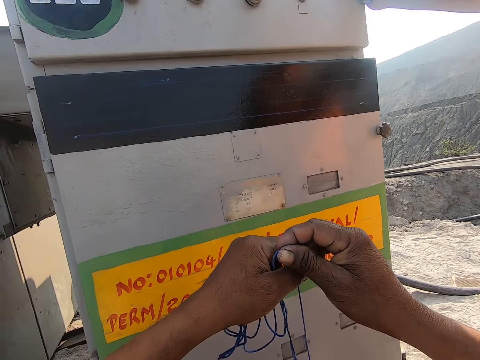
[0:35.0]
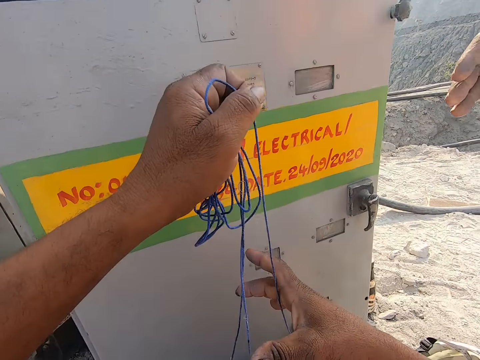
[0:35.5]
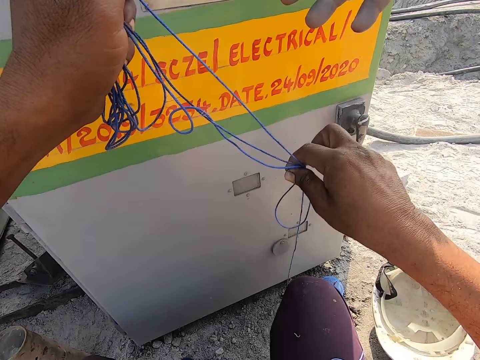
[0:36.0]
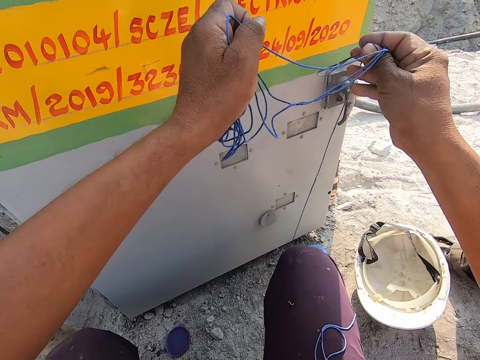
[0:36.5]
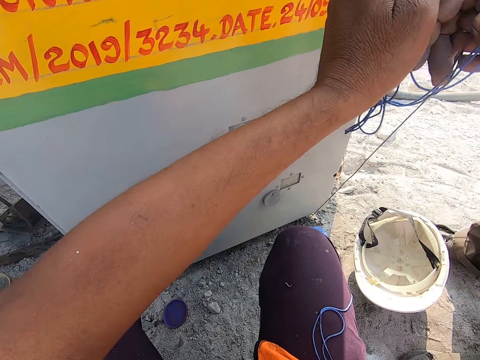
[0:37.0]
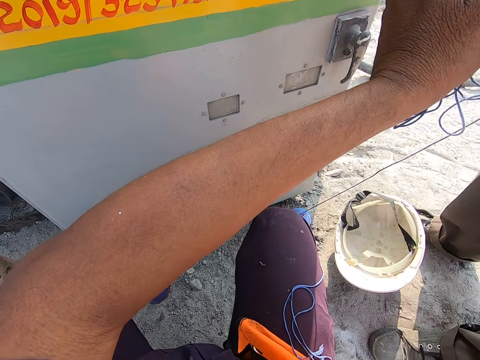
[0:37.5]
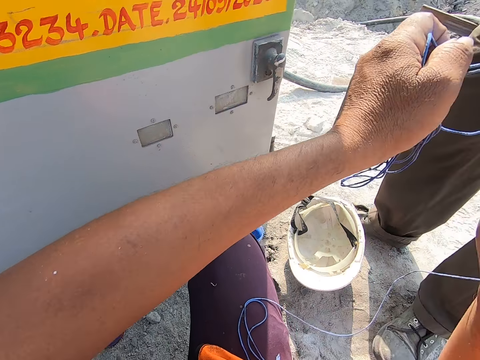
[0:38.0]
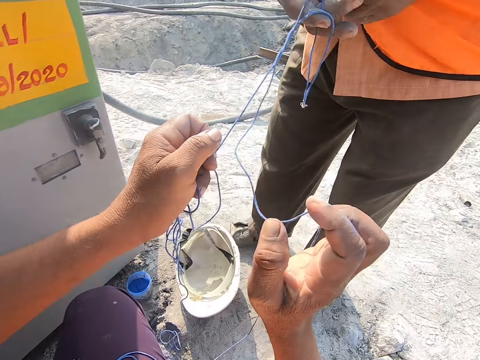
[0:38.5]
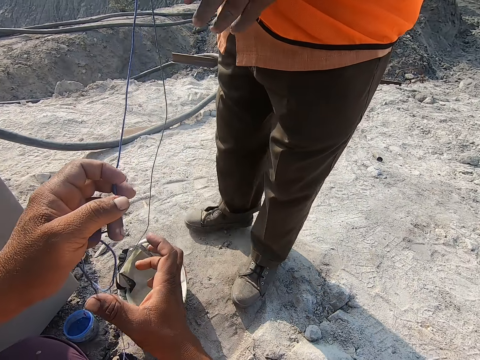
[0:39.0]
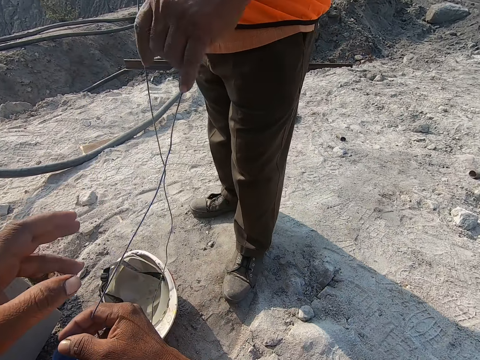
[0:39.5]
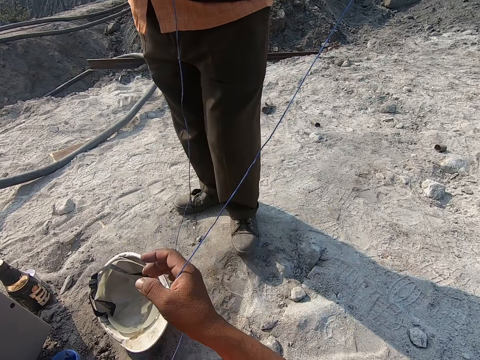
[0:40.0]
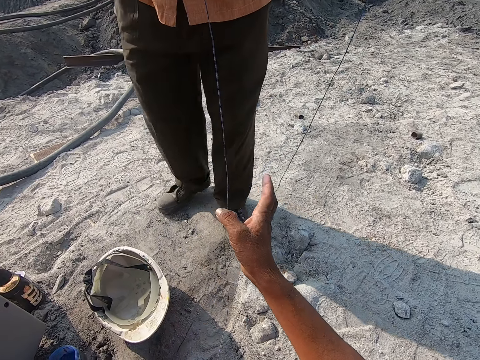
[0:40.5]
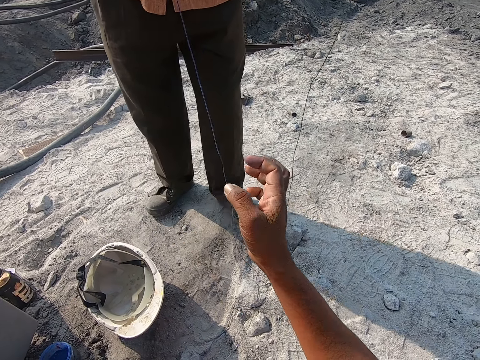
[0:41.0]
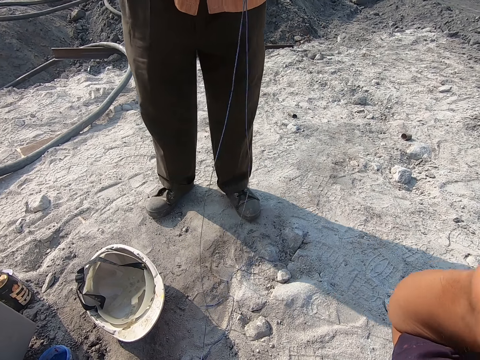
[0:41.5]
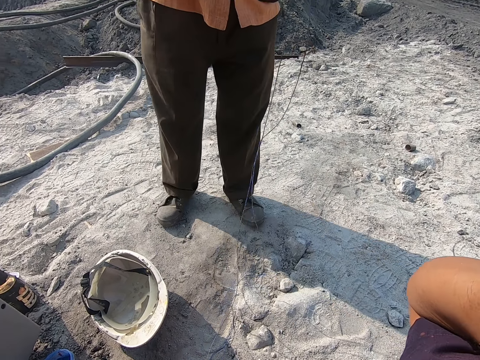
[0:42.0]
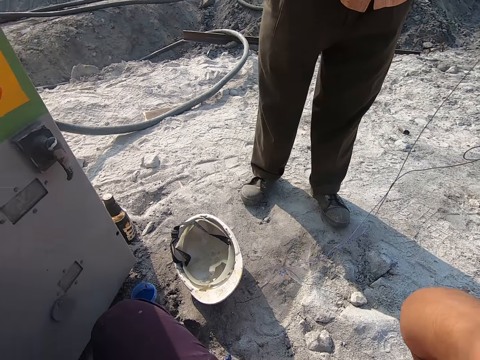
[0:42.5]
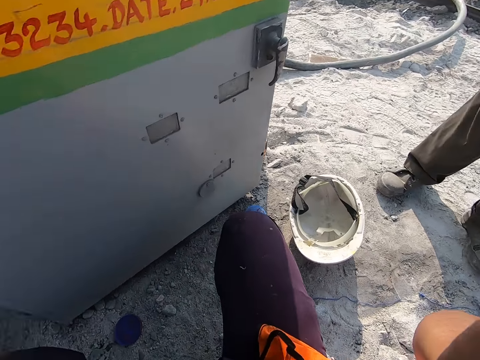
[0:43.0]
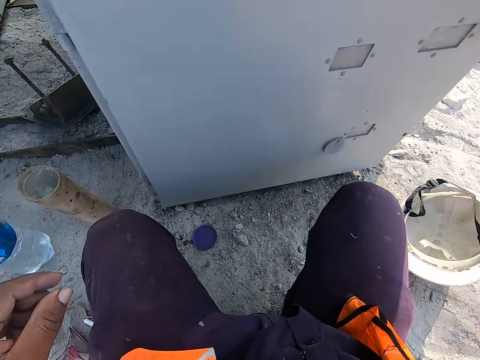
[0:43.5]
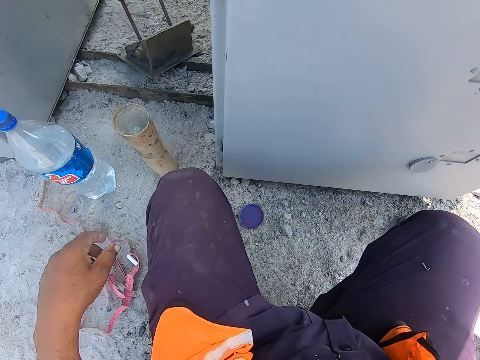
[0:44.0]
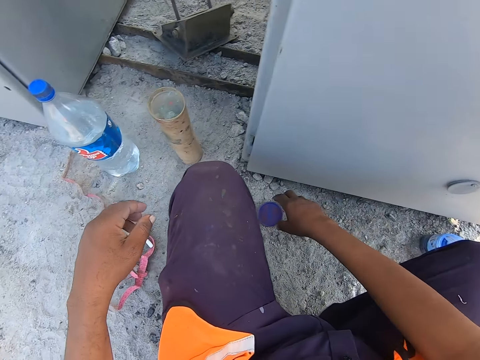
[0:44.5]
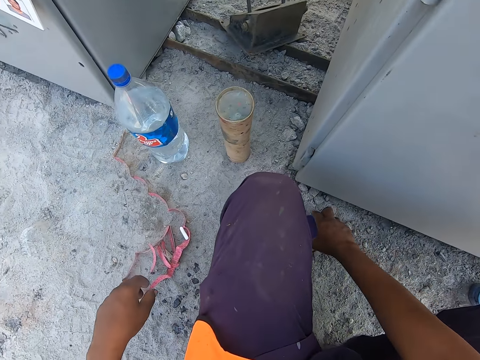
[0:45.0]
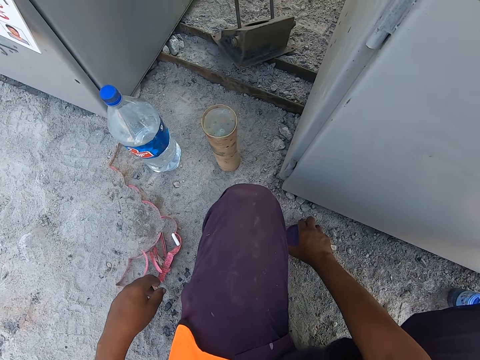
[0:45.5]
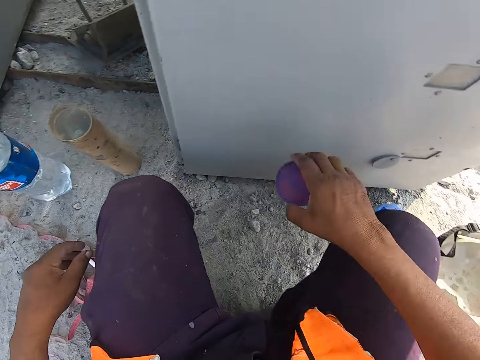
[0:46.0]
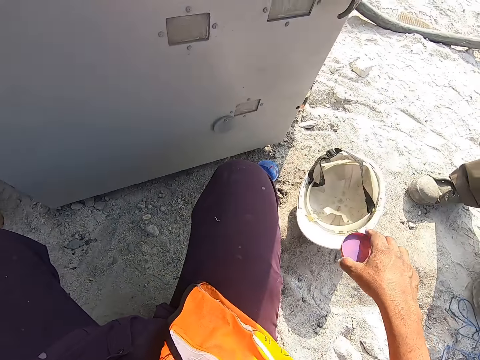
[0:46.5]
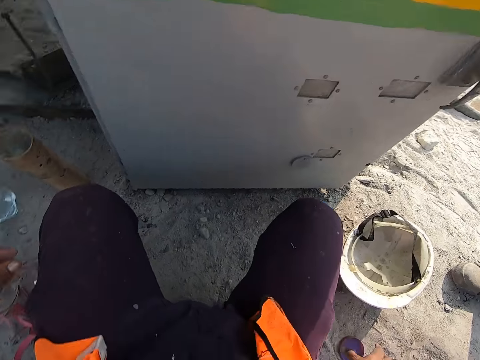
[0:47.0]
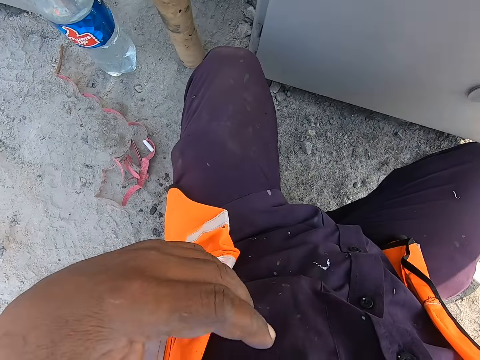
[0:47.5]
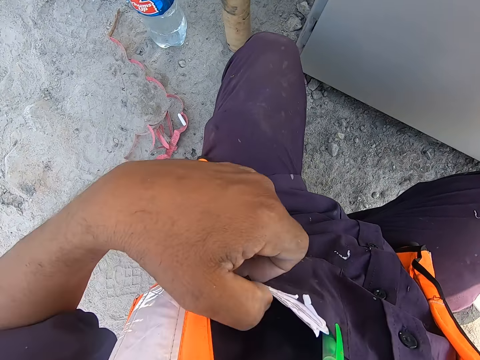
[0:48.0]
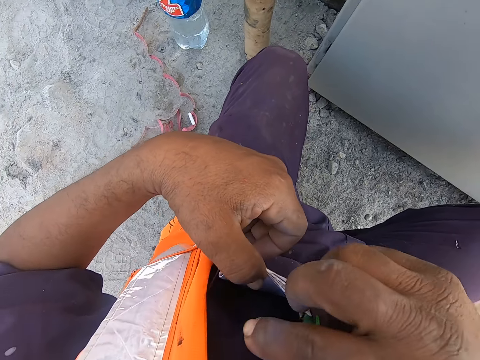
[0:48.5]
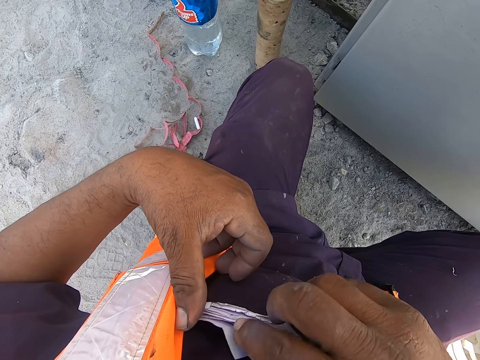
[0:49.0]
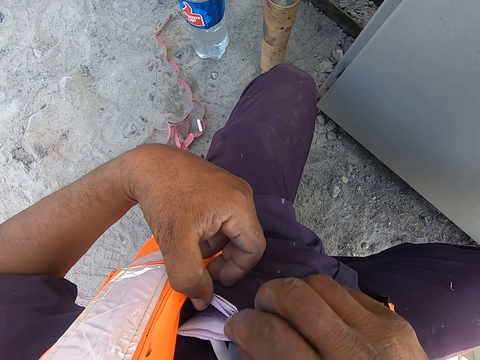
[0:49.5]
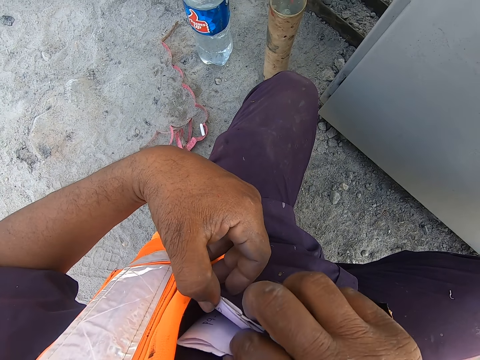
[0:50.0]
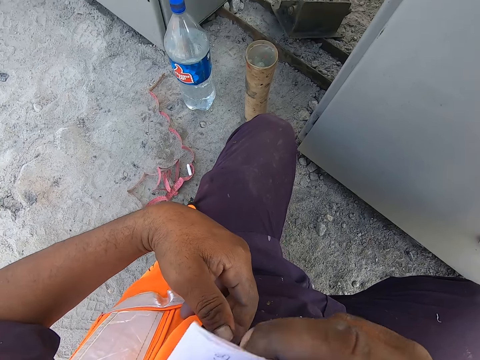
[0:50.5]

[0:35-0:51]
The camera wearer folds the string with both hands. A person takes the string and pulls the string. The camera wearer looks around. He picks up the container lid on the ground and puts the lid down on the ground. He opens his pocket and touches the paper inside the pocket.

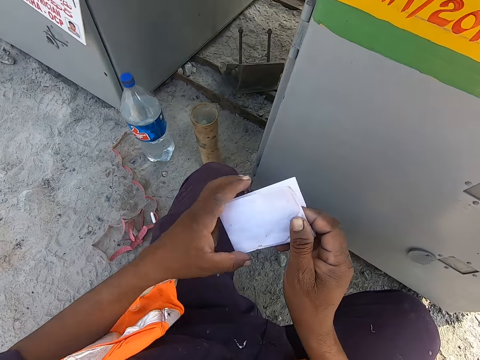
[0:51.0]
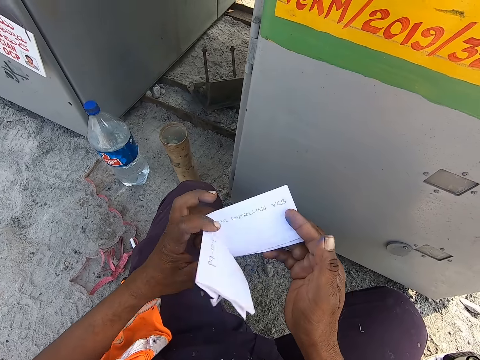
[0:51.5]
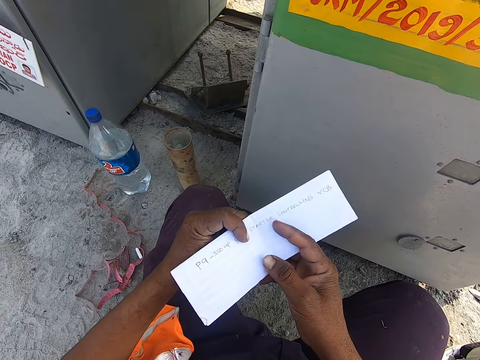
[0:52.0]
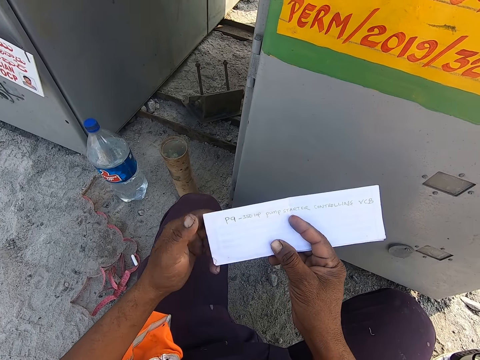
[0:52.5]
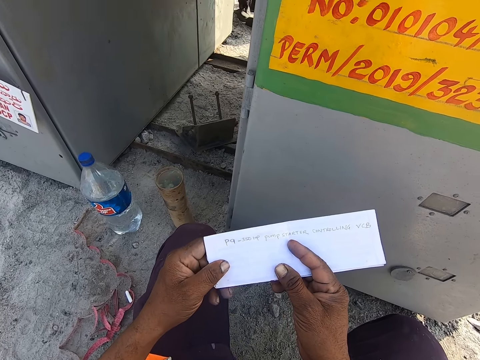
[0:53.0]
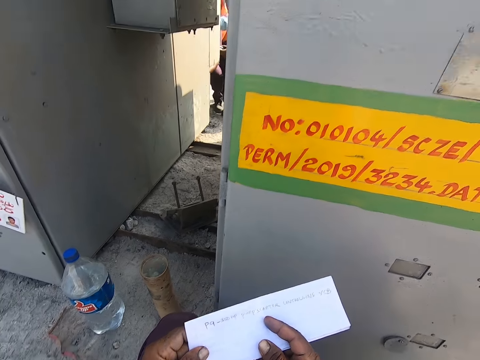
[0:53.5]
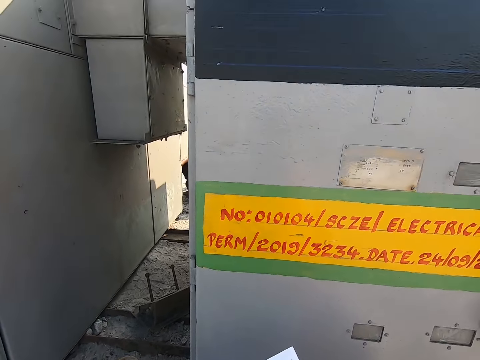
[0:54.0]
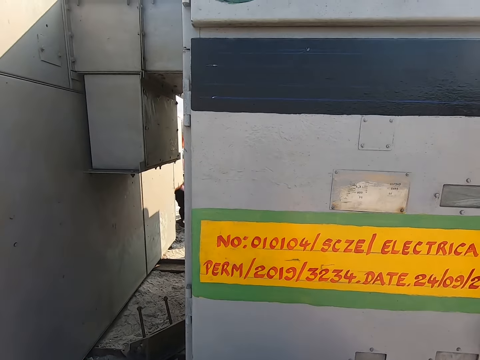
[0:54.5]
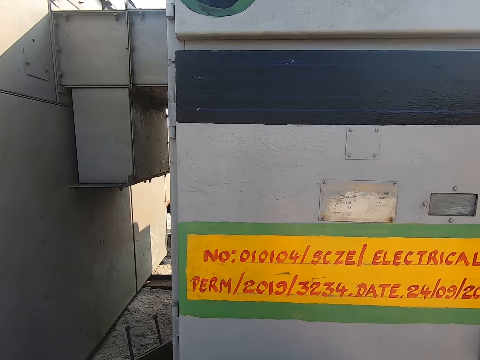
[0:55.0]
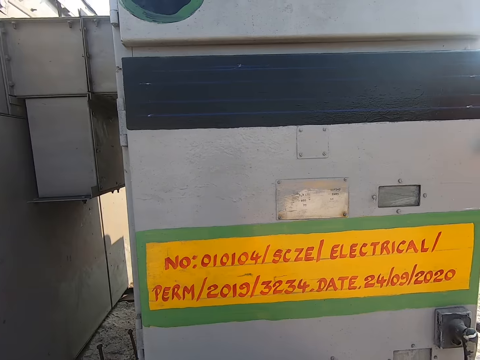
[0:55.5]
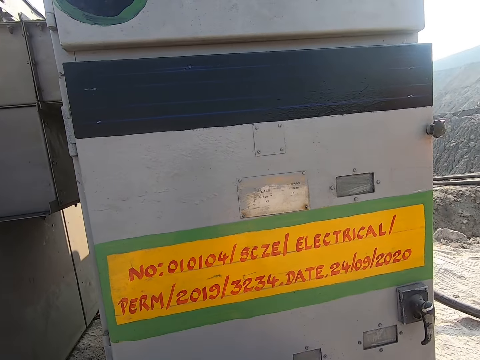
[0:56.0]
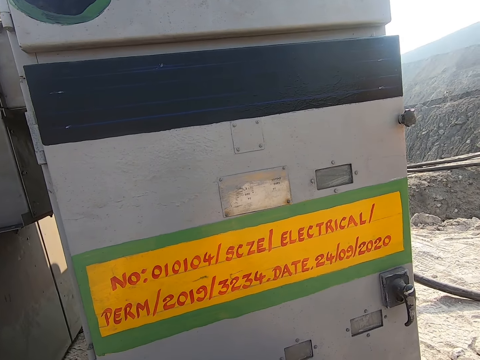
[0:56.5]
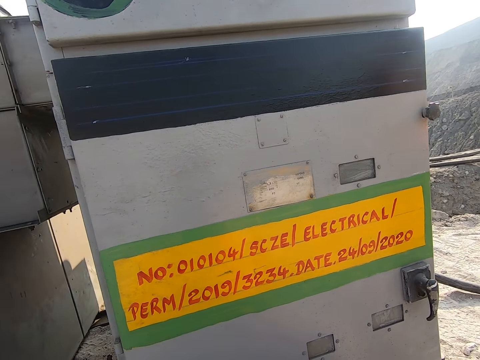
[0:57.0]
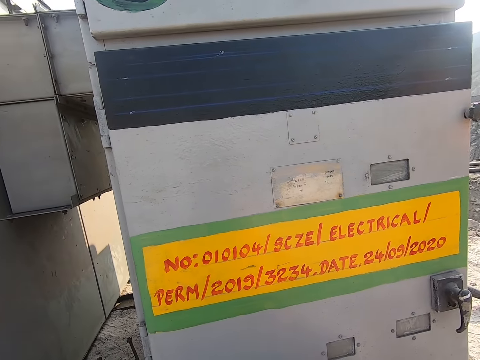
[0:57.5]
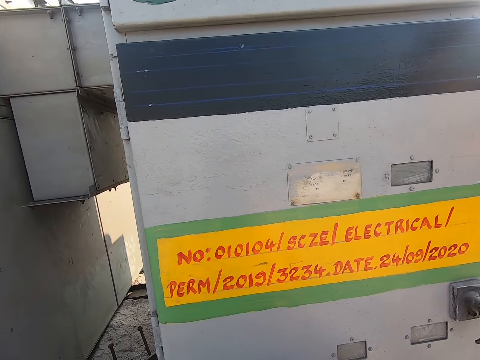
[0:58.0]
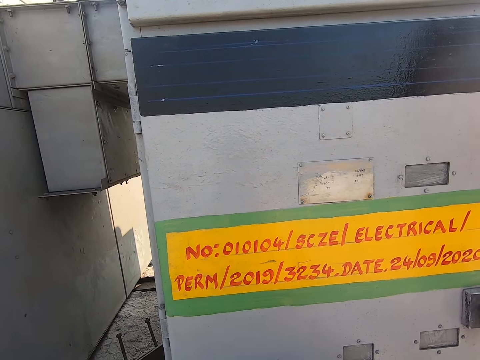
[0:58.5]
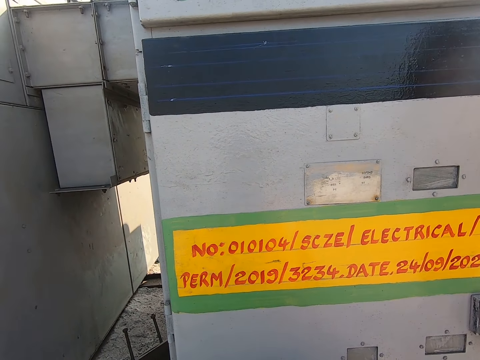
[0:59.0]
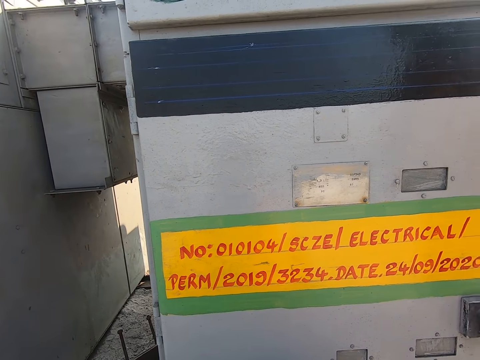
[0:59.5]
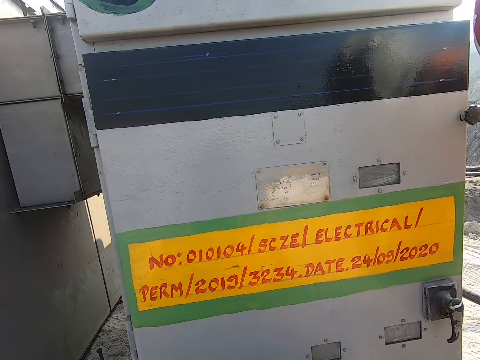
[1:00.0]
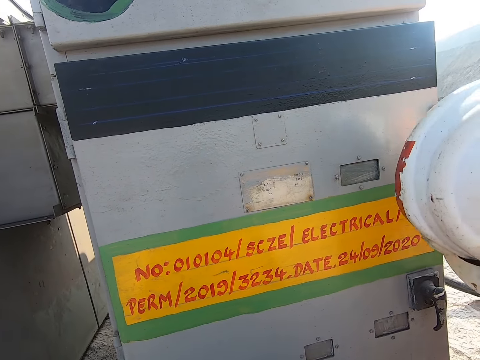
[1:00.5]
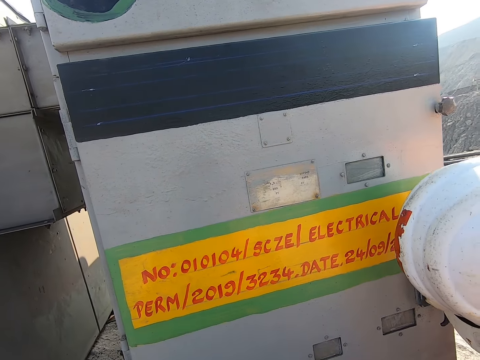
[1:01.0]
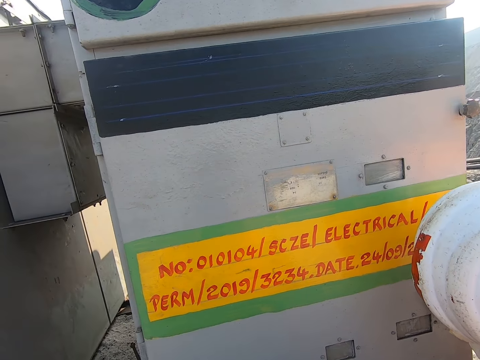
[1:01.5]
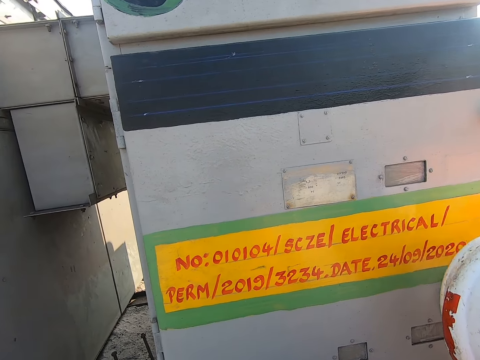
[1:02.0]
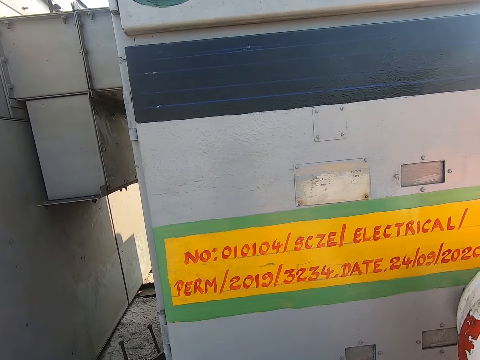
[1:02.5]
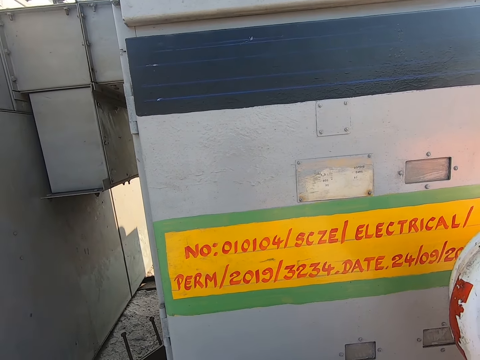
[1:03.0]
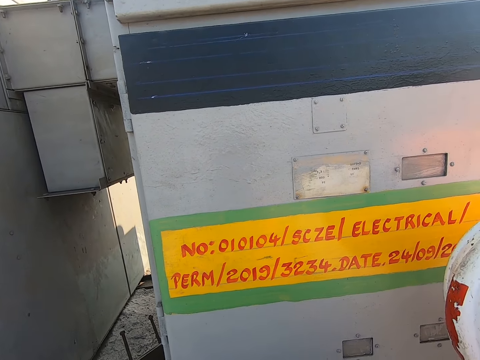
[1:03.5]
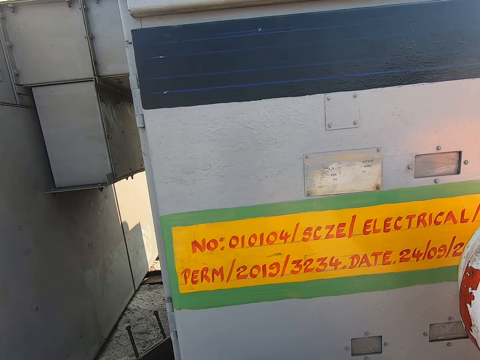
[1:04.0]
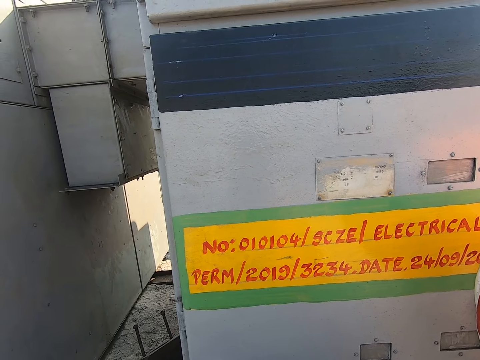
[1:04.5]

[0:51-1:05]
The camera wearer takes a piece of paper from his pocket with both hands. He opens the paper with both hands. He looks at the writing on the electrical machine.
